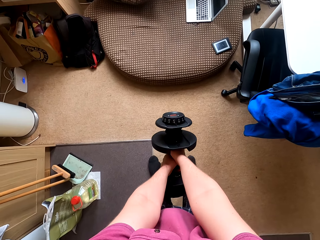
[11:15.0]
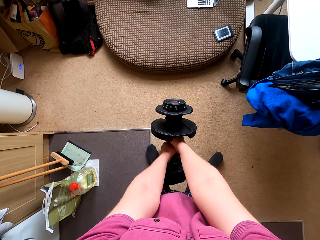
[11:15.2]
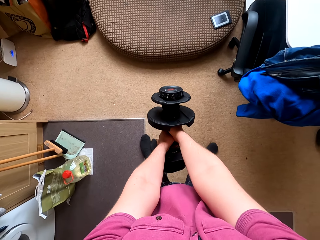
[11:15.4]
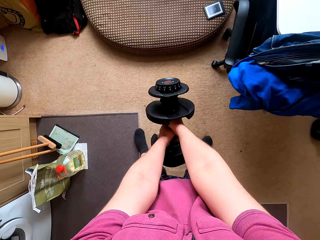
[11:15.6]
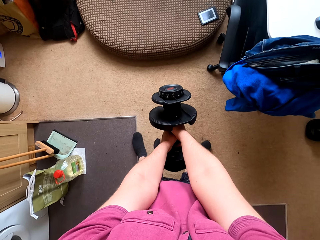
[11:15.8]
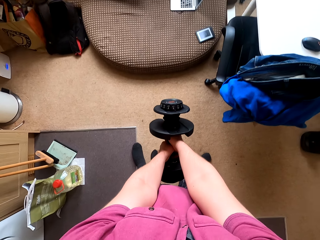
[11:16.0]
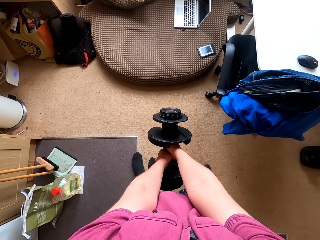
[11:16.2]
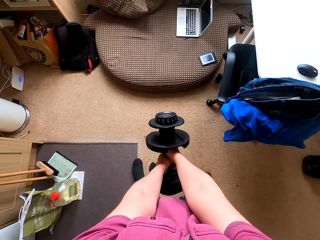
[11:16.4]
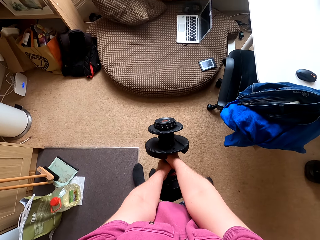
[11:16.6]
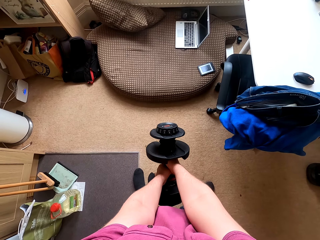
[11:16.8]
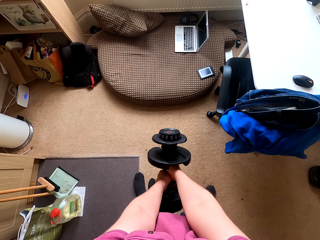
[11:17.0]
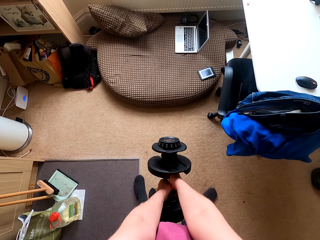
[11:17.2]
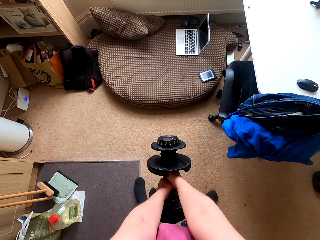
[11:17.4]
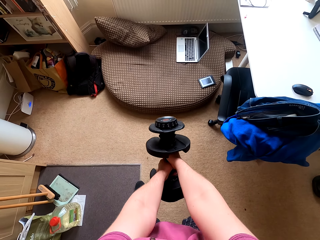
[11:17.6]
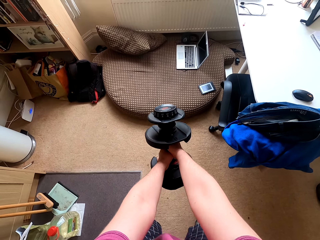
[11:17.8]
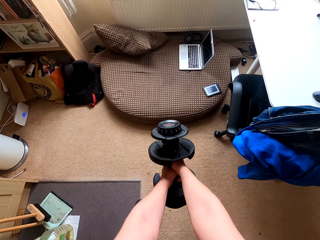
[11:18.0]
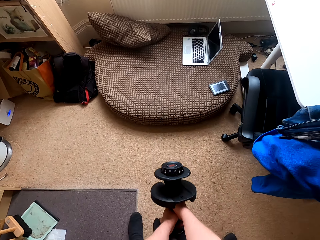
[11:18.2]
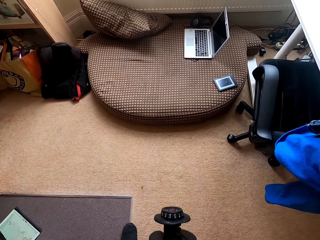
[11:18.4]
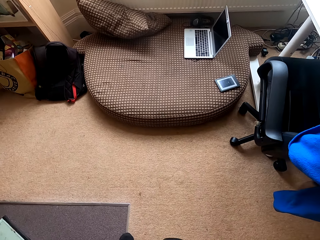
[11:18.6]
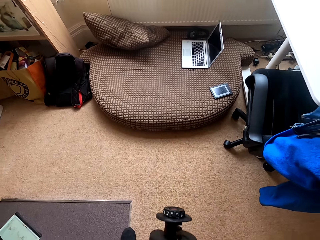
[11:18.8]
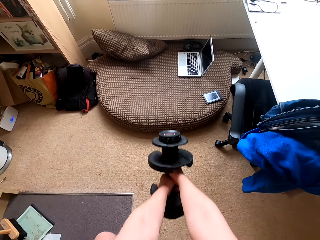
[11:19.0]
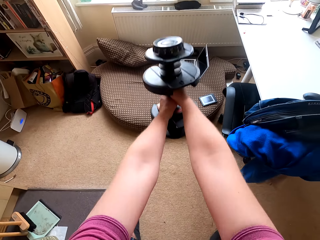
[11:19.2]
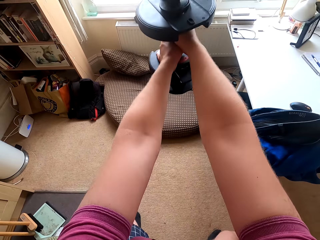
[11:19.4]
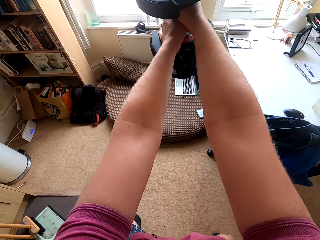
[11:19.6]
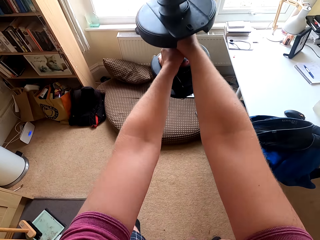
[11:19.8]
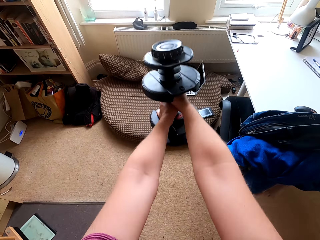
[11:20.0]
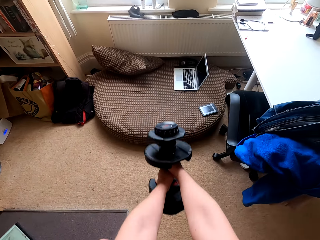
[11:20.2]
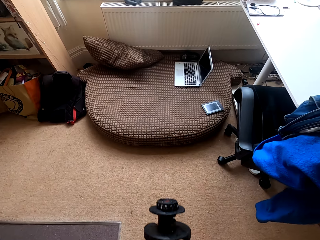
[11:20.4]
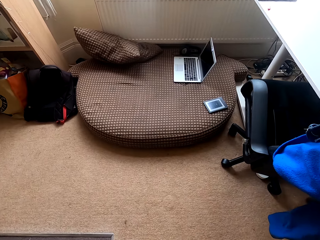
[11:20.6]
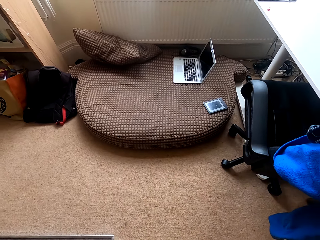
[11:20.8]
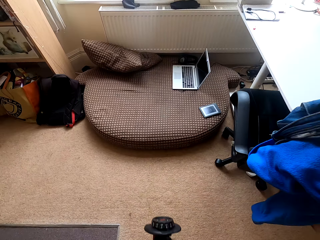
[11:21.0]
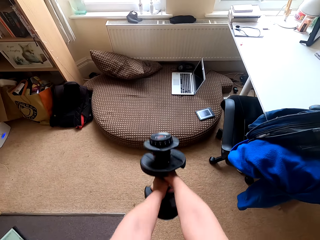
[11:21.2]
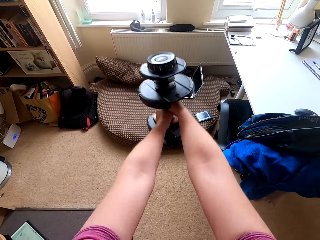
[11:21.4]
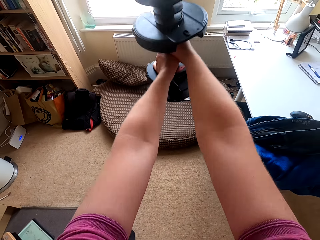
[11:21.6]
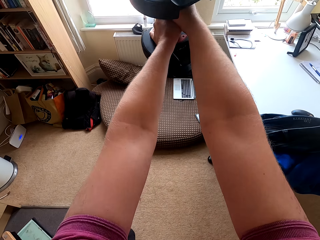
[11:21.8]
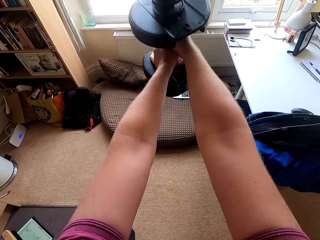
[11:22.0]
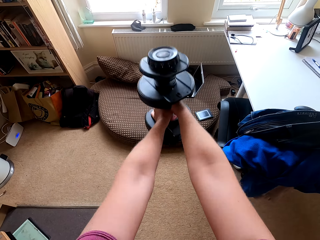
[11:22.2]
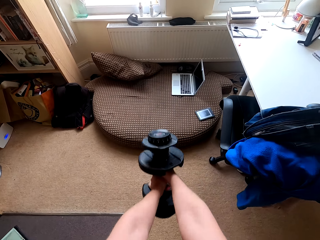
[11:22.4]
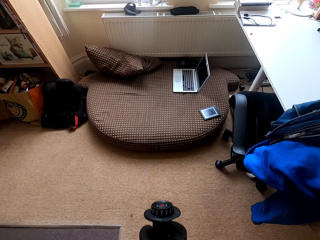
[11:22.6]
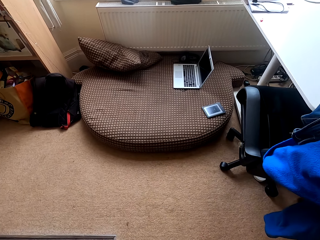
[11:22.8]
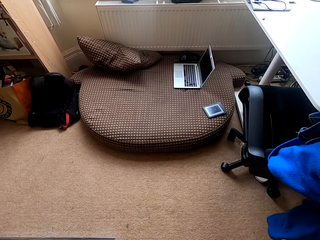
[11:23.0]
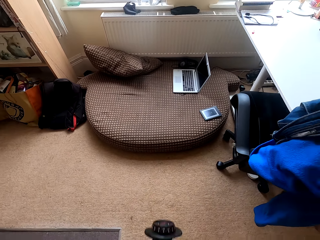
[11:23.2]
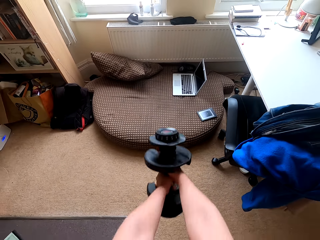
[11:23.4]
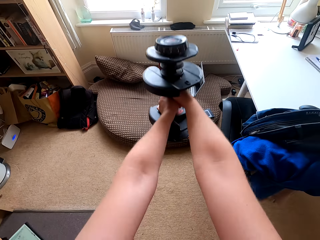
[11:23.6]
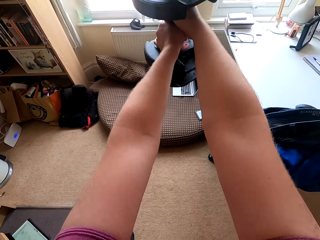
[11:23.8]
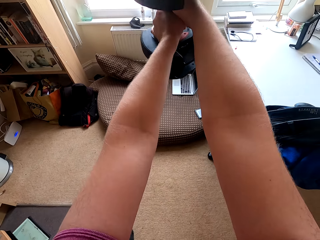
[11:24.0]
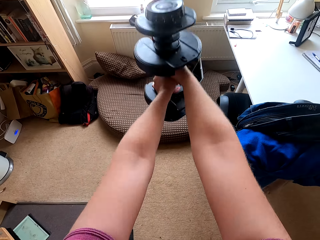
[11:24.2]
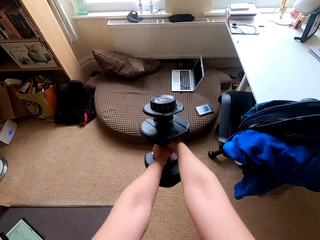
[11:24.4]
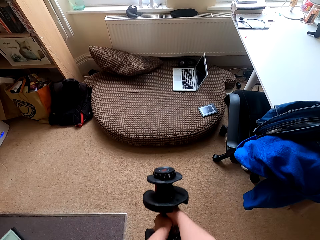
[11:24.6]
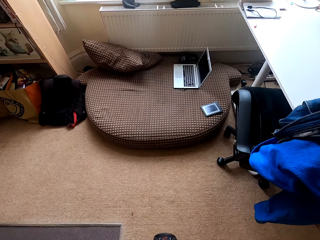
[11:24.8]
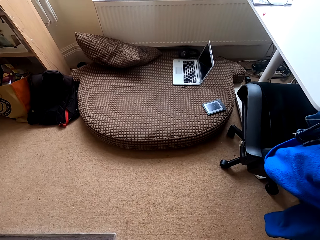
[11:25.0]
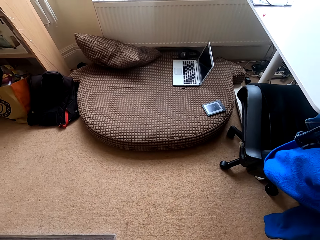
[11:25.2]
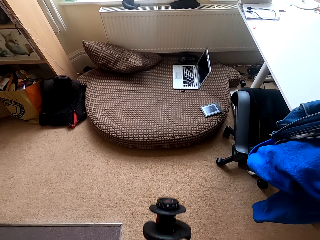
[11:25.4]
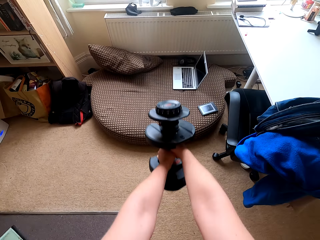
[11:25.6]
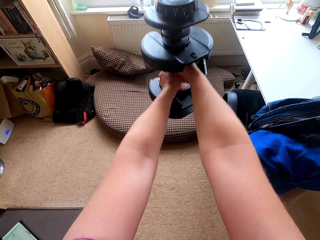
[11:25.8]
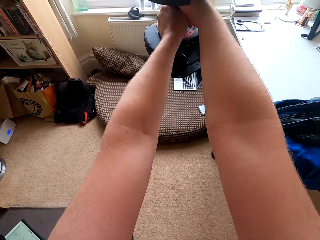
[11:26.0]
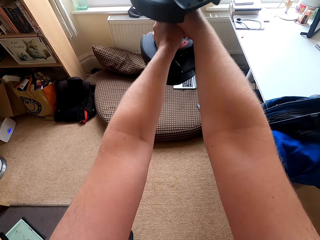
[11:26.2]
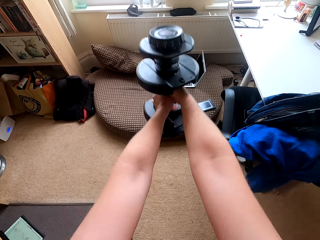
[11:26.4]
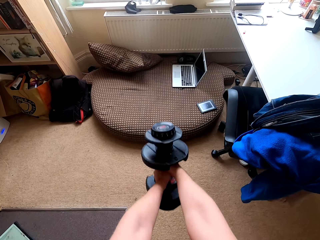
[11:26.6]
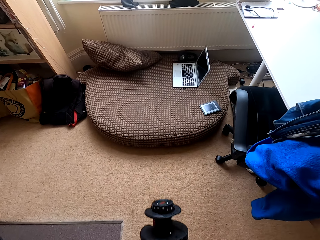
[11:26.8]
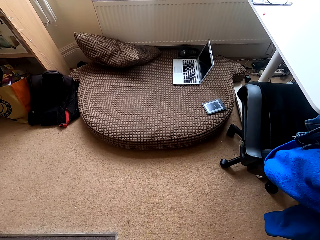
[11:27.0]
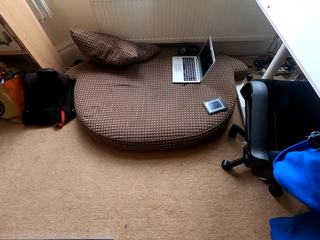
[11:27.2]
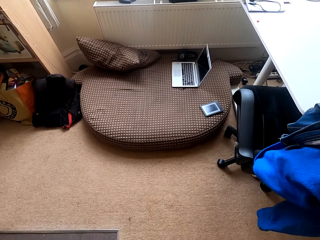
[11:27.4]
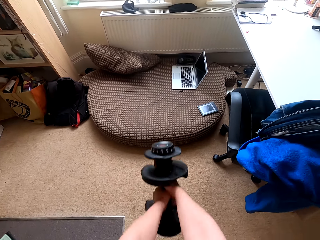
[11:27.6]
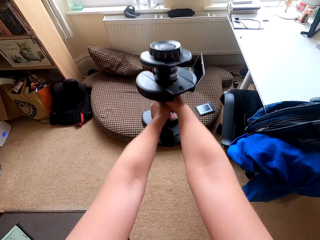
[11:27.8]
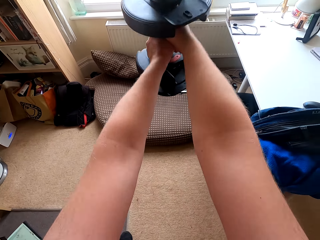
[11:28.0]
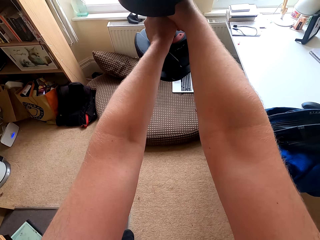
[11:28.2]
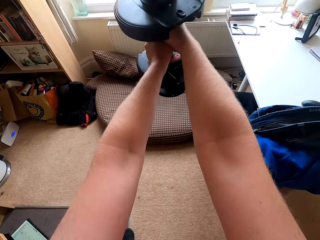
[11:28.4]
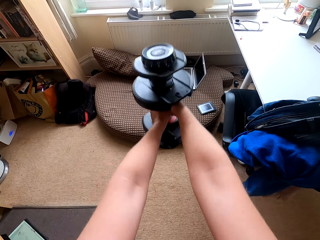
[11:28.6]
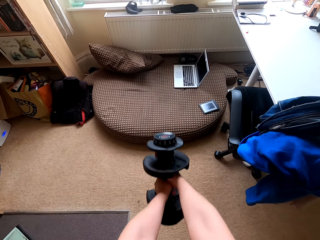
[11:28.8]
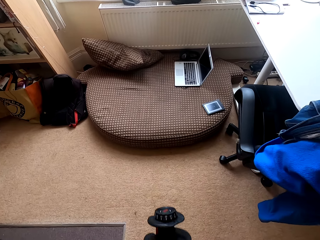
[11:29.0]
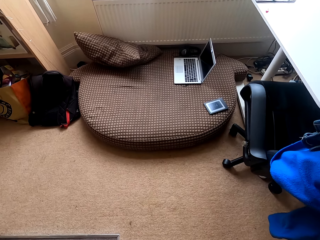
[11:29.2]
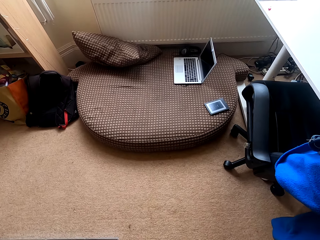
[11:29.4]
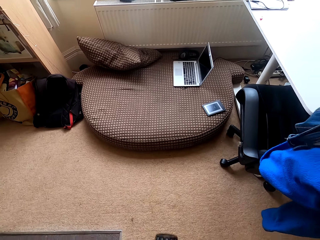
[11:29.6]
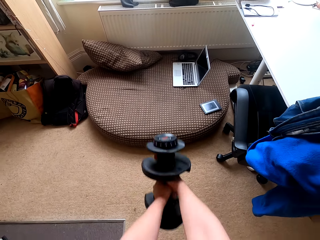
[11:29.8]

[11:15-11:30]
The camera wearer carries the dumbbell. They swing the dumbbell. They carry the dumbbell up. They carry the dumbbell down. They carry the dumbbell up. They carry the dumbbell down.

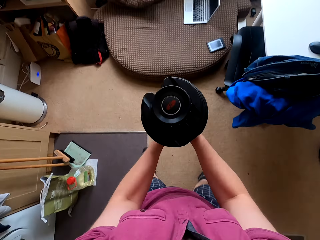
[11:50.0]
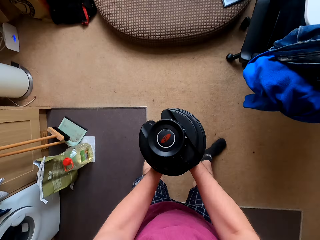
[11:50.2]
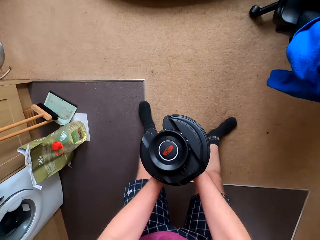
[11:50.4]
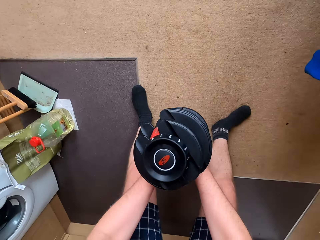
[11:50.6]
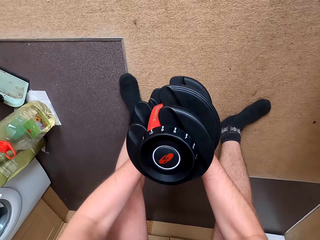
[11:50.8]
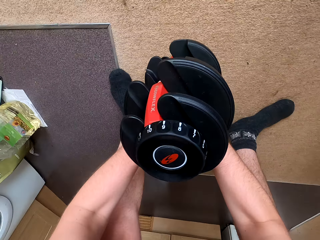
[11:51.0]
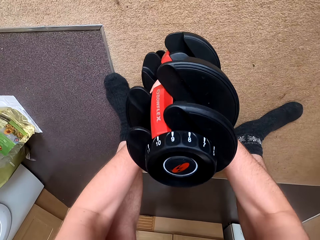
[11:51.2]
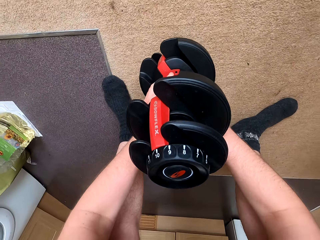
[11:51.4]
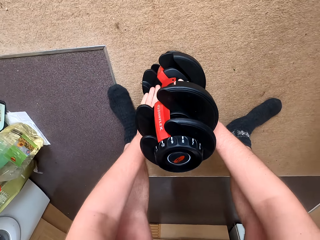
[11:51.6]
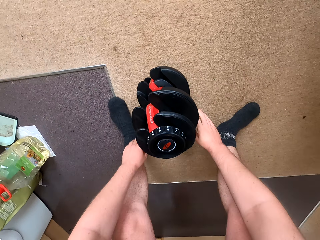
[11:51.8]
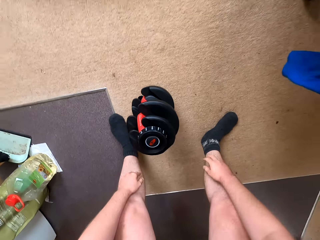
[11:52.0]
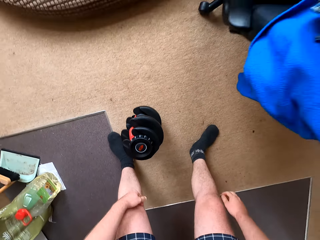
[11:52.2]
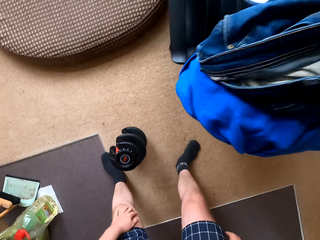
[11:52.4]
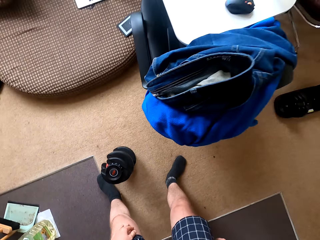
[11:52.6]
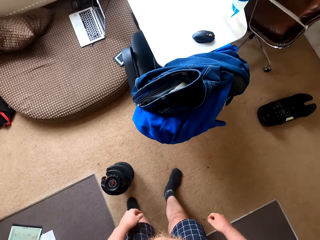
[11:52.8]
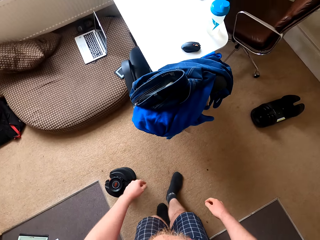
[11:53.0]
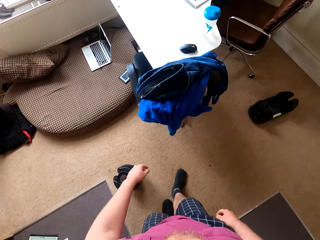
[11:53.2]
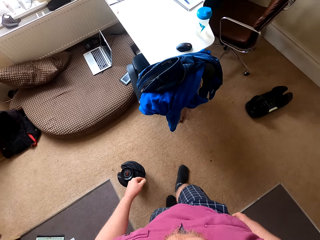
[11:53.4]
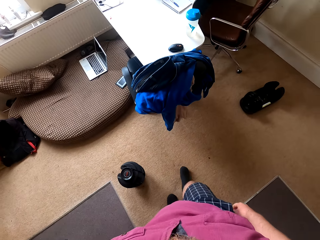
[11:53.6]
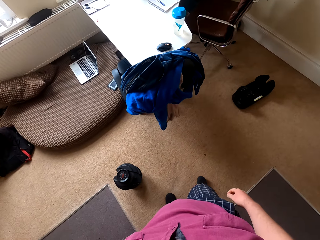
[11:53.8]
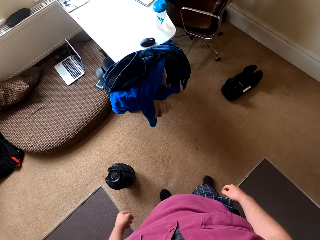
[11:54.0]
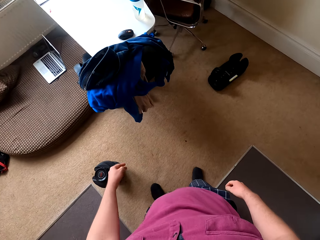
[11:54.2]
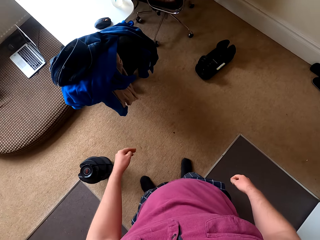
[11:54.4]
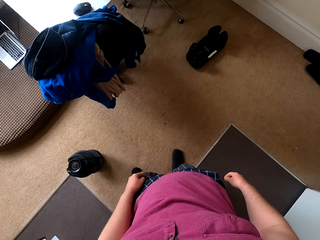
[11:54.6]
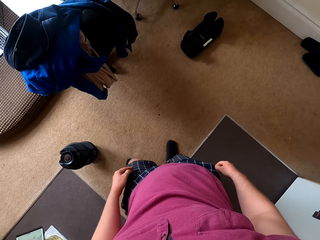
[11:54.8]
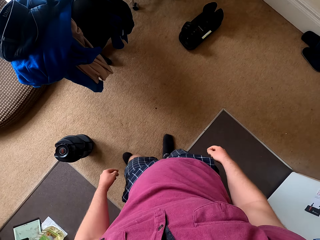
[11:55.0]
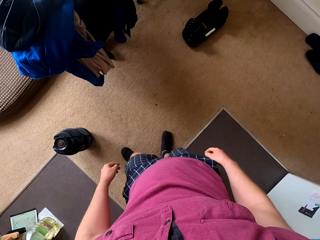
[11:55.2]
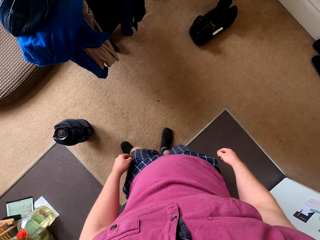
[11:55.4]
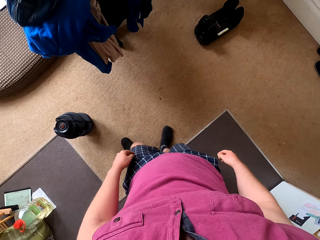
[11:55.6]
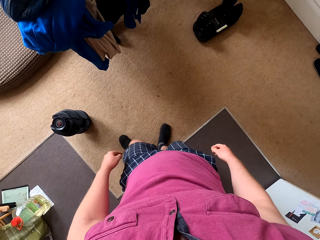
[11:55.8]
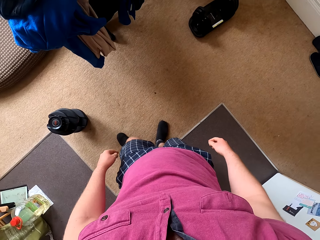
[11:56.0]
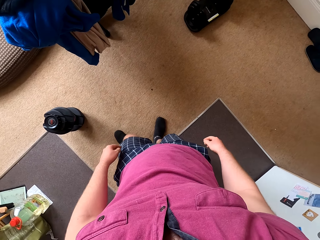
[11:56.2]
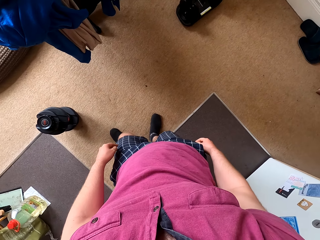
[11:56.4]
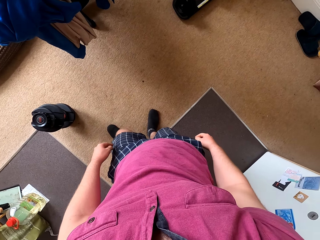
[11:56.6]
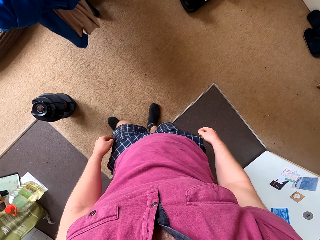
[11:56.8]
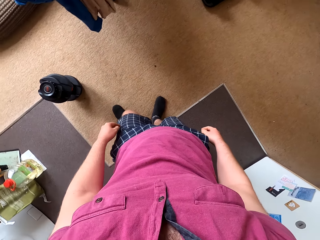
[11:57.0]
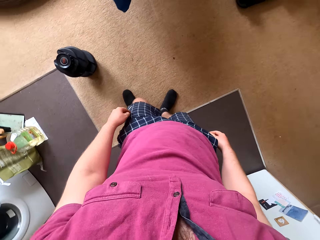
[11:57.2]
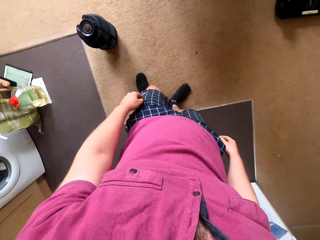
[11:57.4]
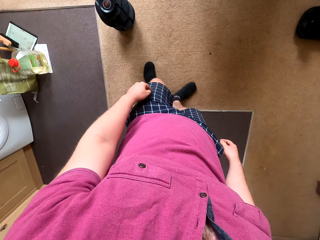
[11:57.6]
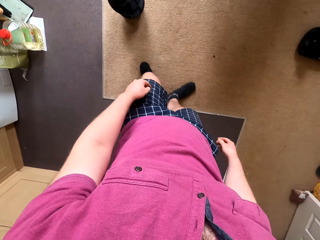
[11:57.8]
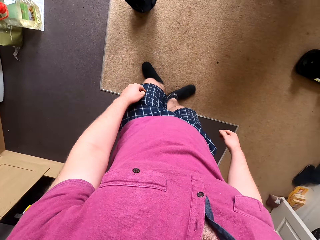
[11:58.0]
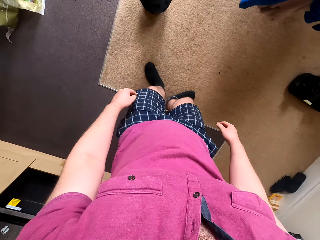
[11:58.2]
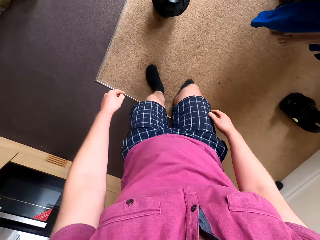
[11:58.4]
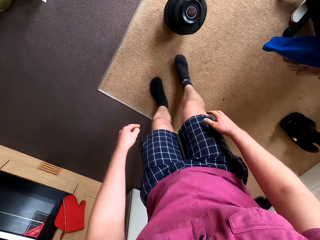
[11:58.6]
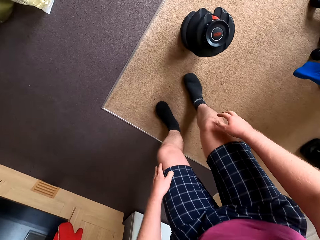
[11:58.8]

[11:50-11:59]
The camera wearer puts the dumbbell on top of the carpet. They stand in front of the dumbbell.
